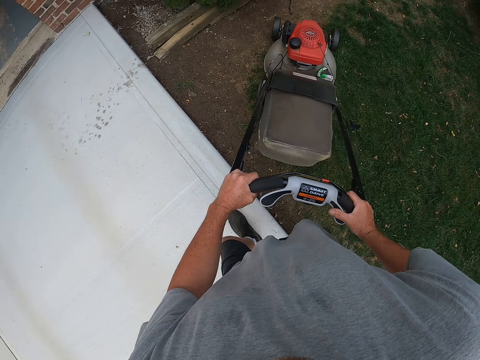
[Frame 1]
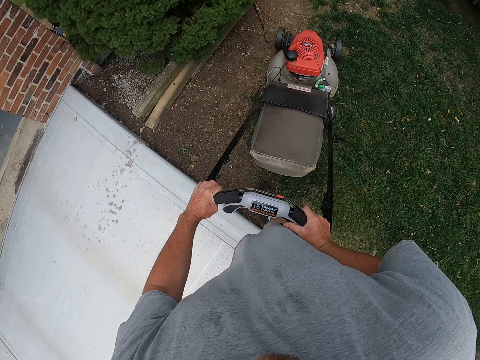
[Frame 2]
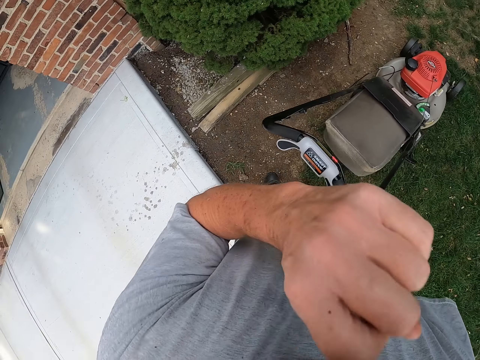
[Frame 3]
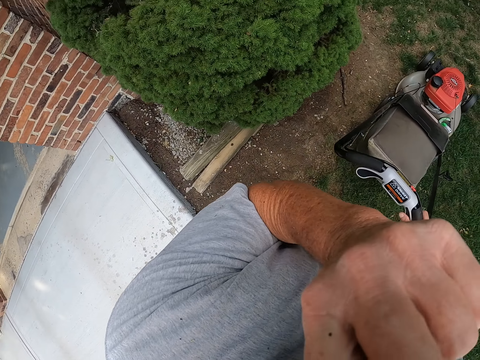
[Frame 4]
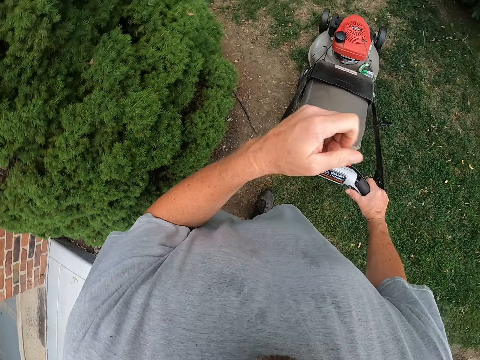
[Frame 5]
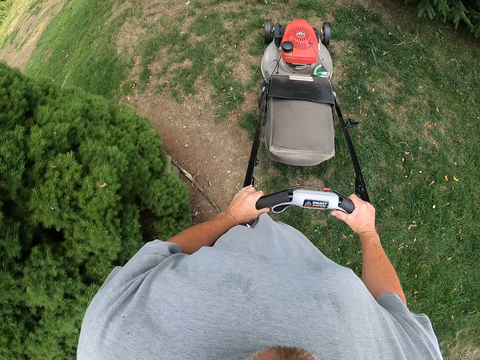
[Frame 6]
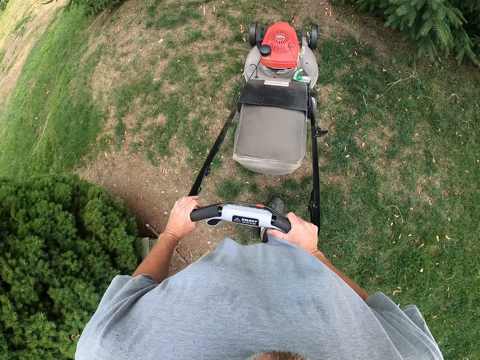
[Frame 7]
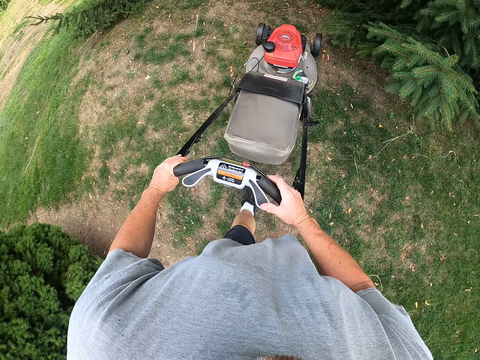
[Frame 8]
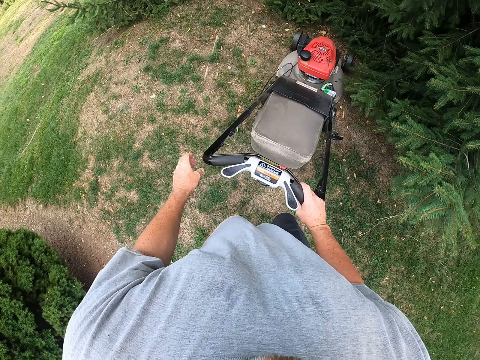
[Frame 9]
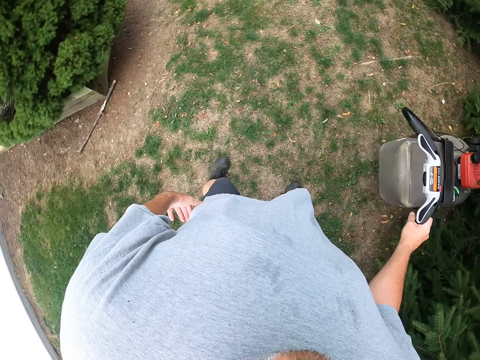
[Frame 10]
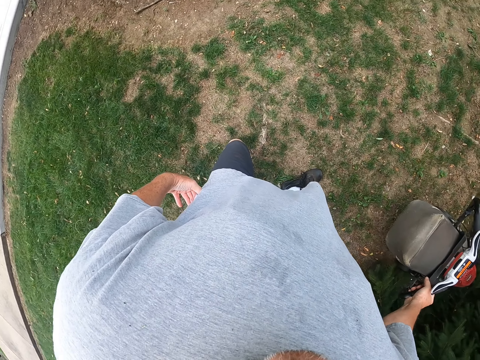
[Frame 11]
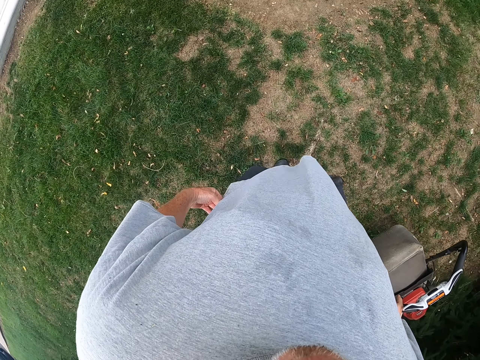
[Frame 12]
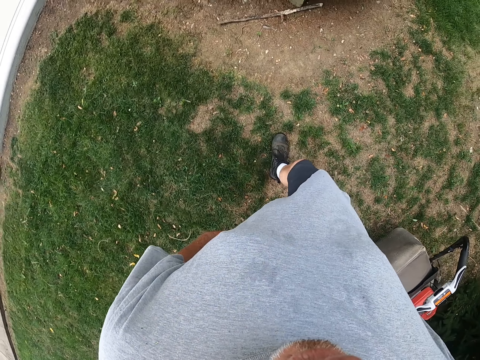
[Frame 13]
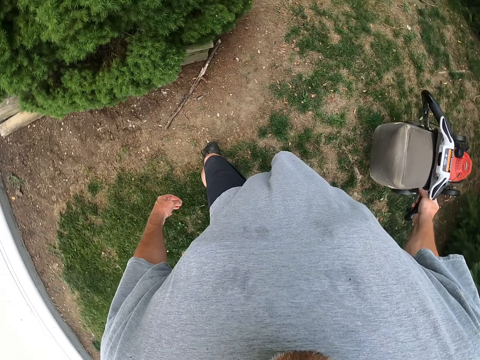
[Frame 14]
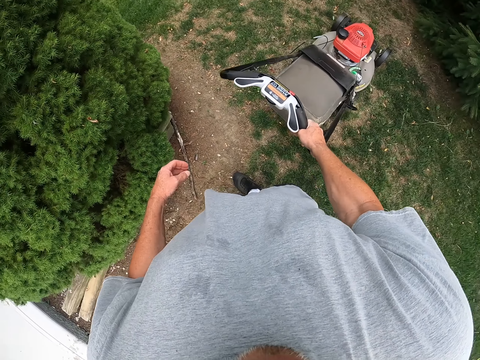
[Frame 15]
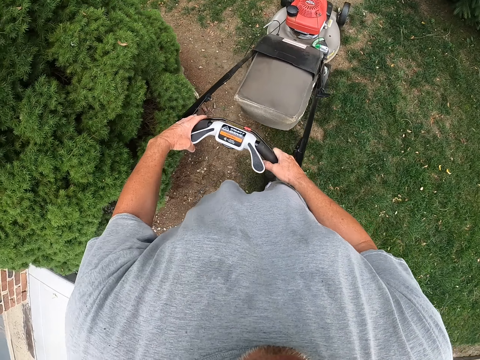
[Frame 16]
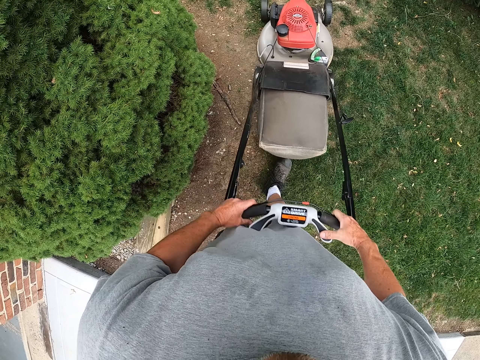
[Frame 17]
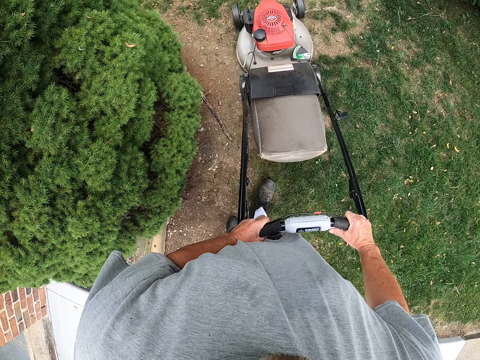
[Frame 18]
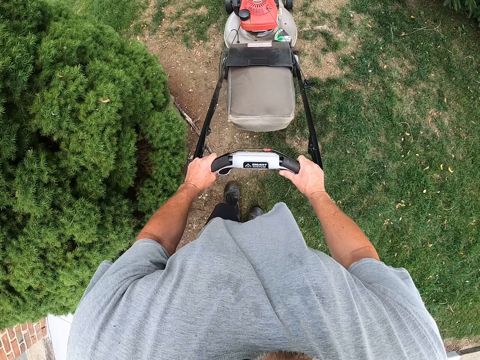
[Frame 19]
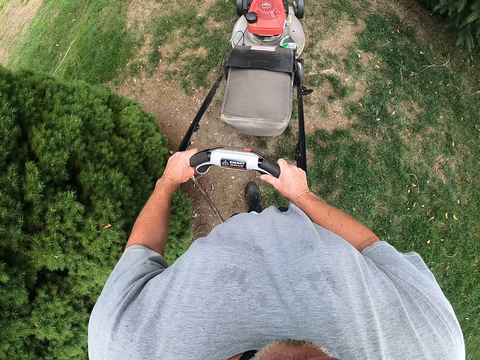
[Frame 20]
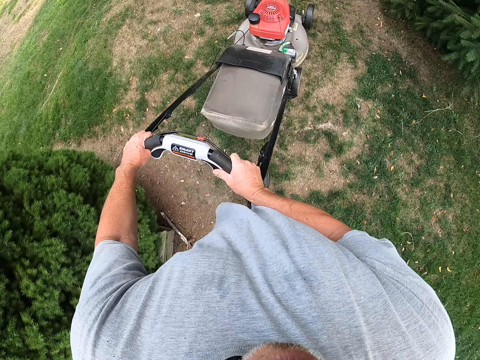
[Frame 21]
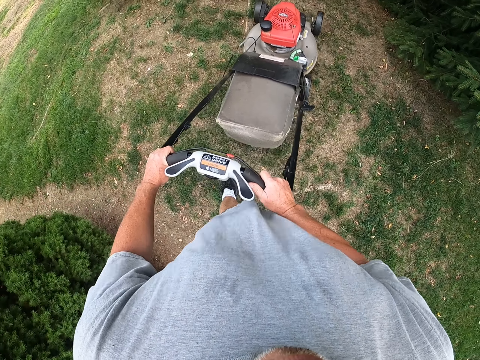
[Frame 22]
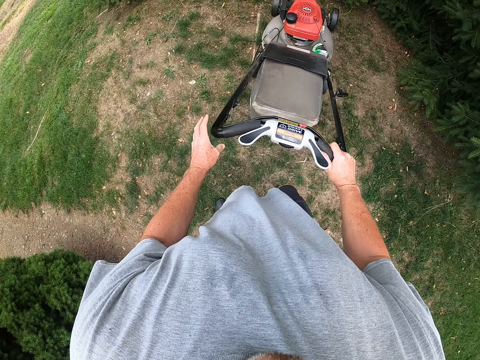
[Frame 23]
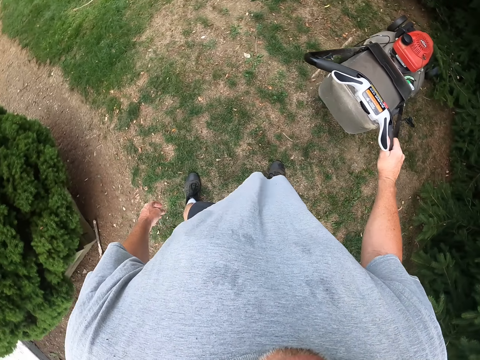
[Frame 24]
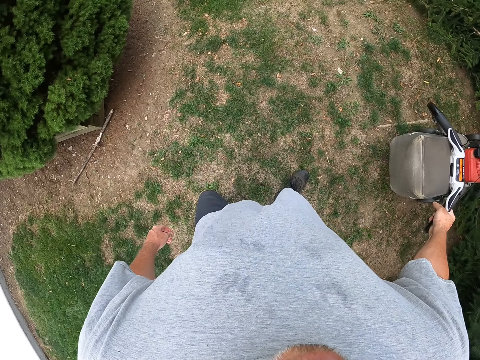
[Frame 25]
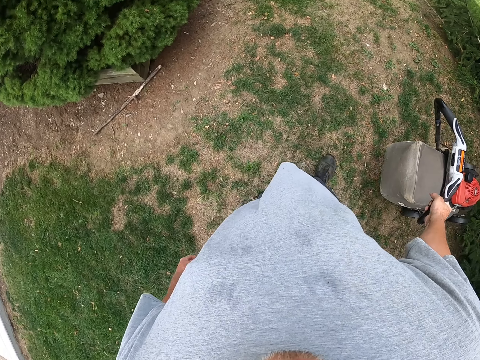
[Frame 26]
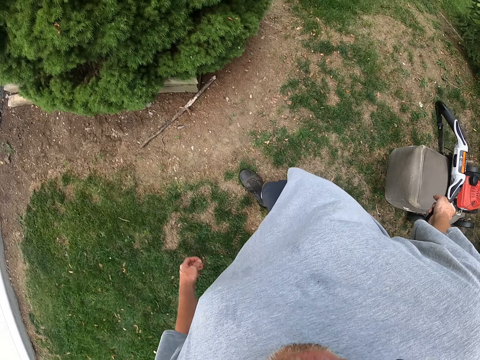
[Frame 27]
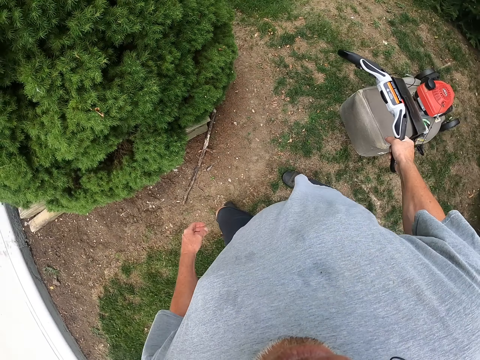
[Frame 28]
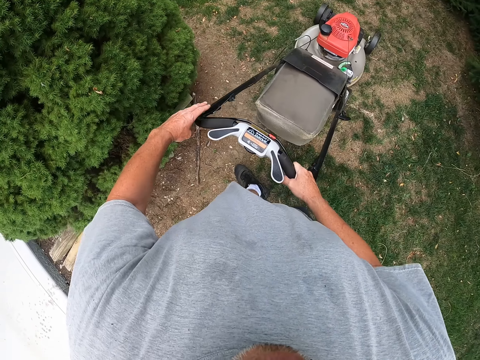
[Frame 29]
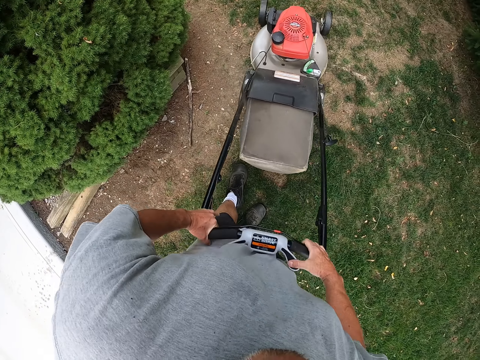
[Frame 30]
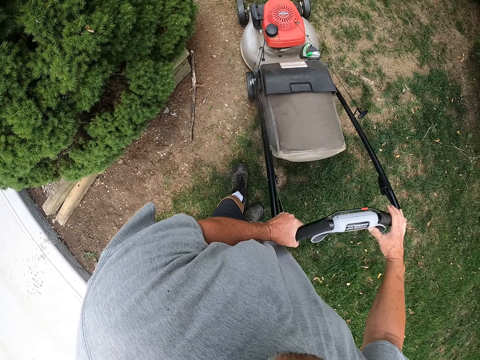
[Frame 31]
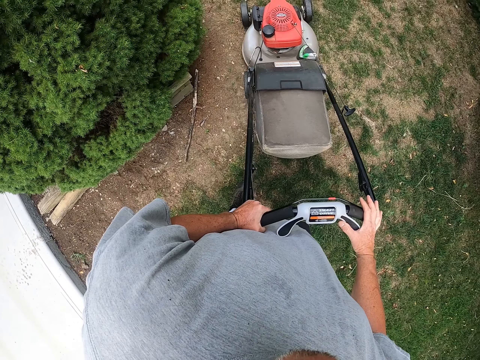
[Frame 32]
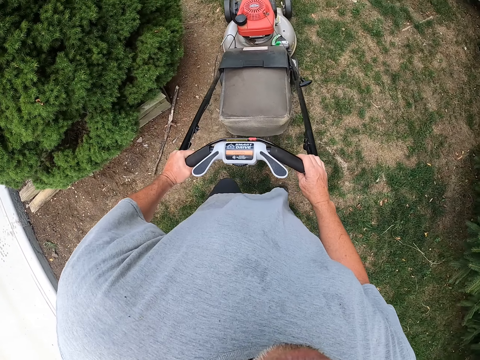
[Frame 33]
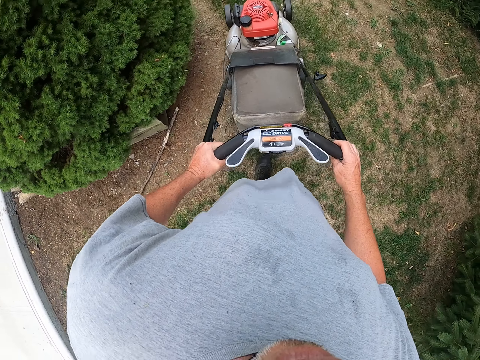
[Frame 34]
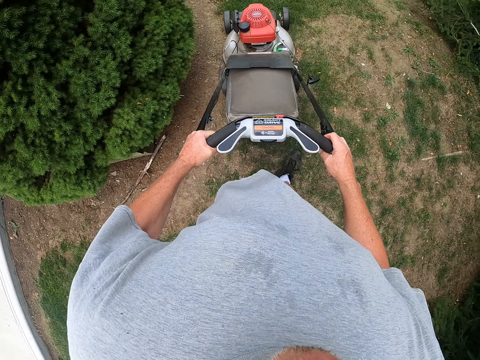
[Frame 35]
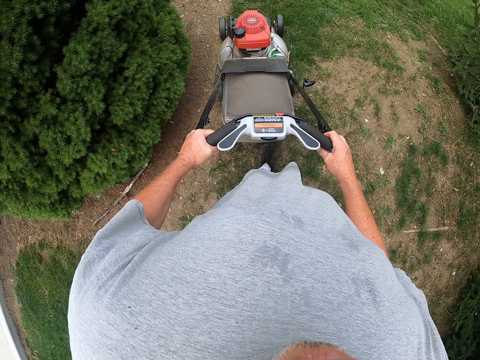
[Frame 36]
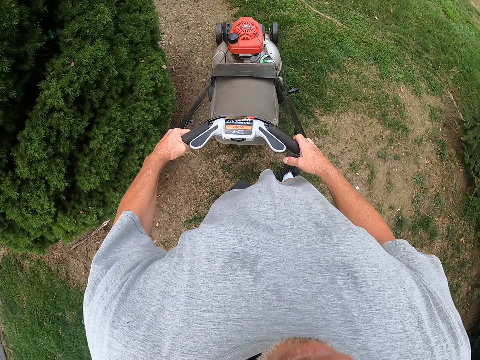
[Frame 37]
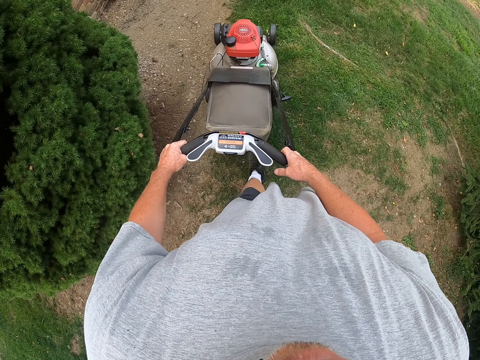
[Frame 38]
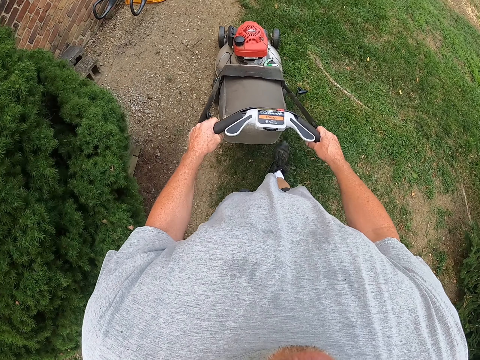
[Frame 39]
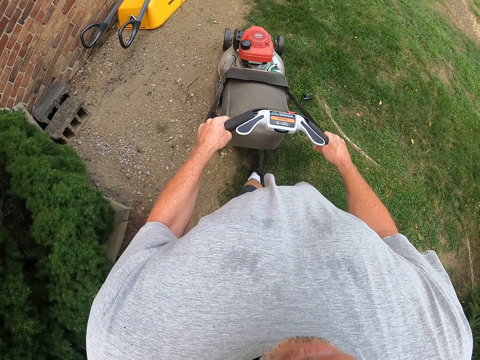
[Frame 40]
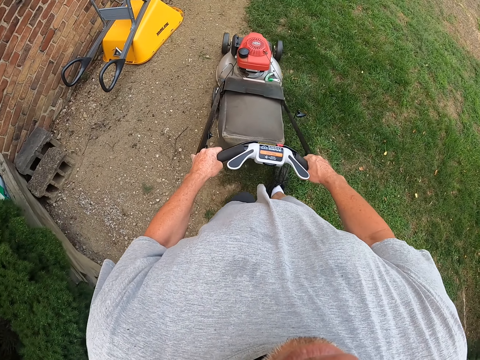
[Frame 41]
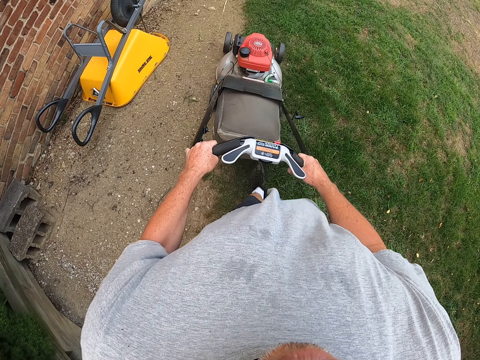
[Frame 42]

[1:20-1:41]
The camera wearer steps on a floor. They do something with the left hand. They push the lawn mower. They move the left hand from the mower. They move around. They pull the lawn mower. They push the lawn mower. They move the left hand from the lawn mower. They pull the lawn mower. They place the left hand on the lawn mower. They push the lawn mower.

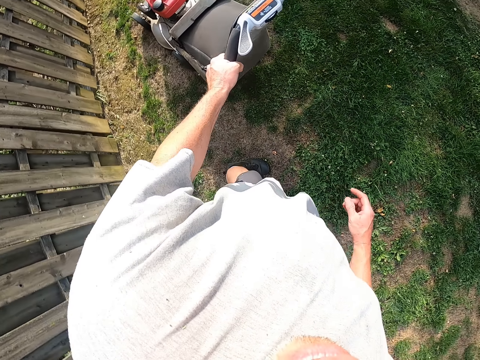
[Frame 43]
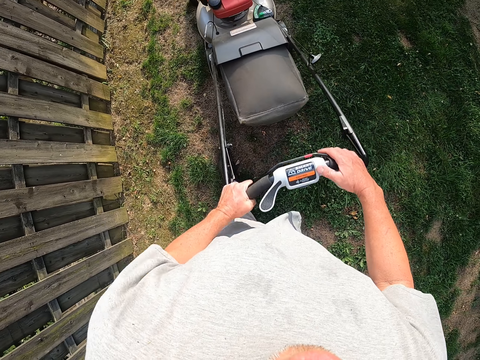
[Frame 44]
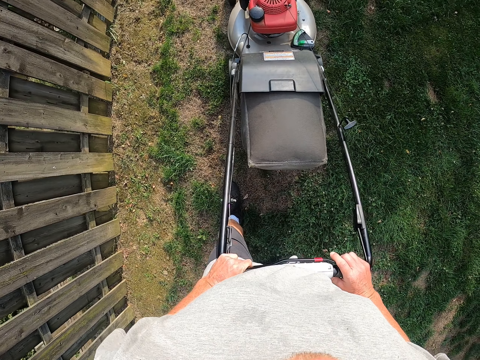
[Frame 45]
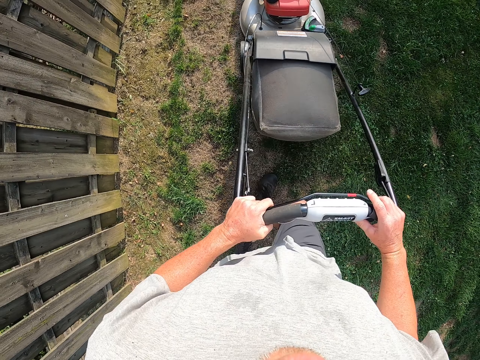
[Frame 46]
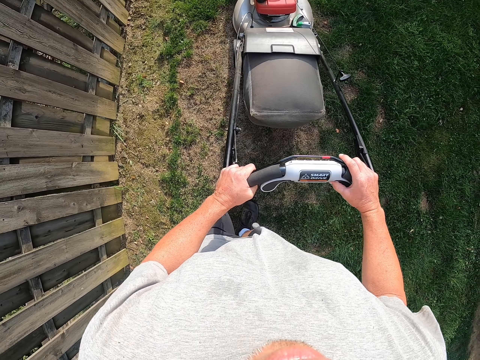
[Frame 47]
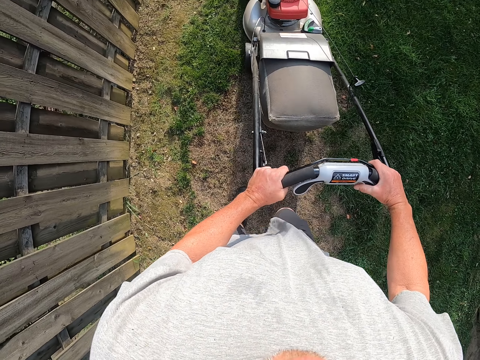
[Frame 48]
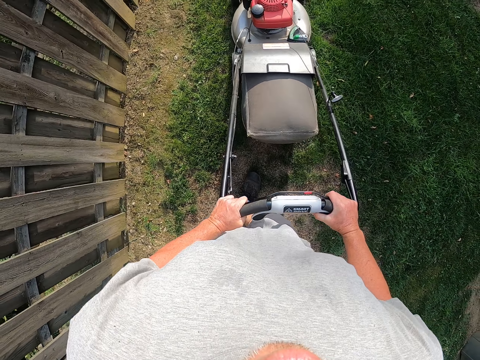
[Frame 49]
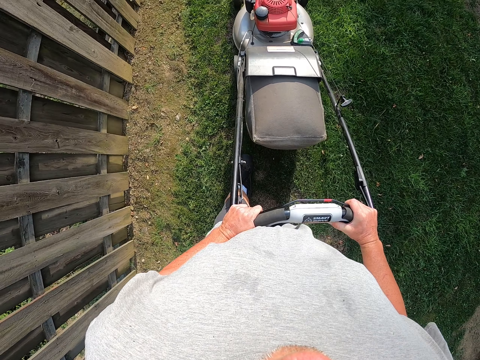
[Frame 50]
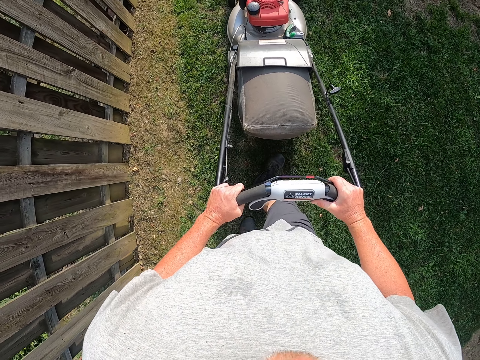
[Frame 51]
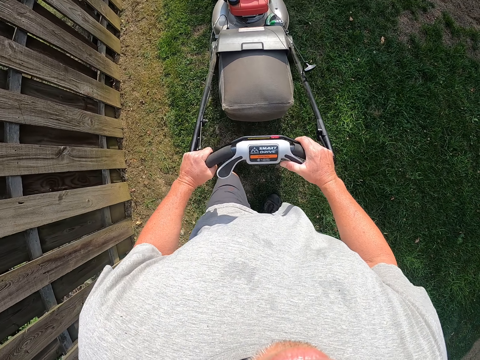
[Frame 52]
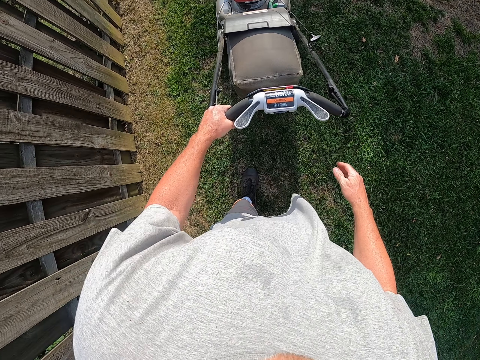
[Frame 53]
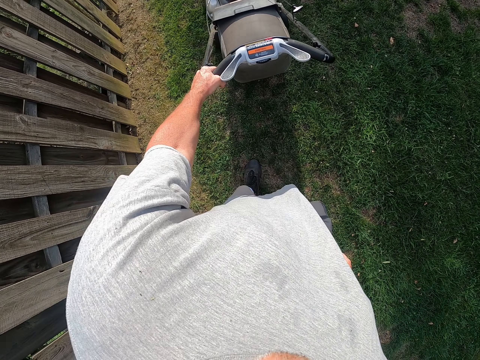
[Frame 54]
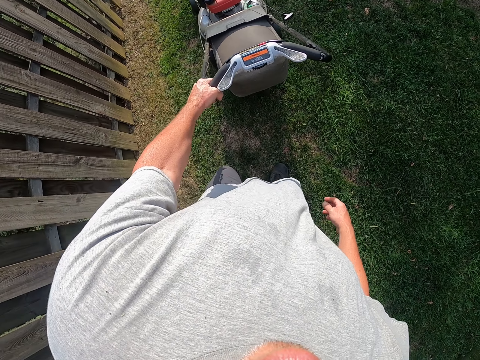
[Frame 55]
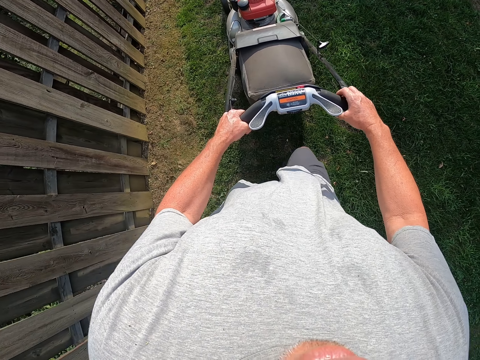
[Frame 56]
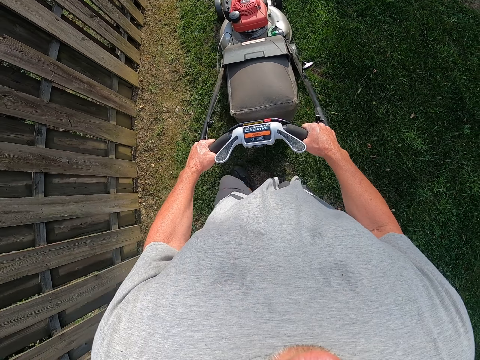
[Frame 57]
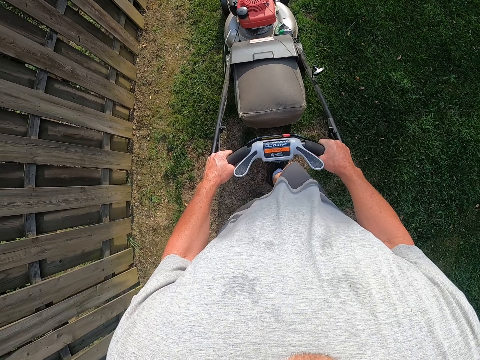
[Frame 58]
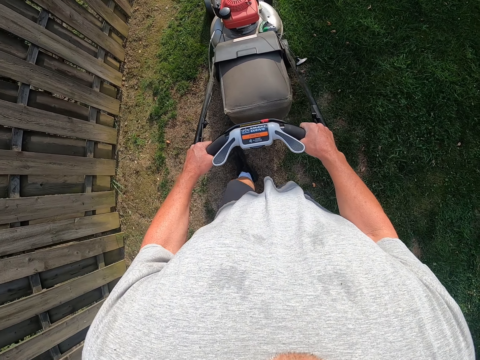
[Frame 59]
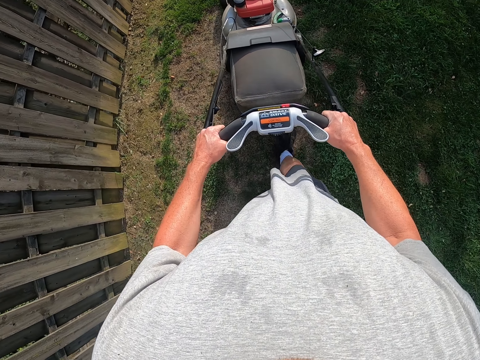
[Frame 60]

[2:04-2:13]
The camera wearer cuts grass in the garden with the lawn mower. They push the lawn mower. They move the right hand from the lawn mower. They pull the lawn mower.
